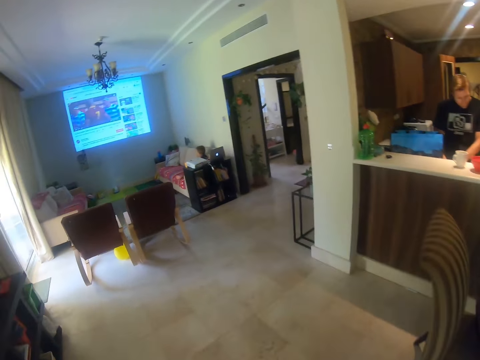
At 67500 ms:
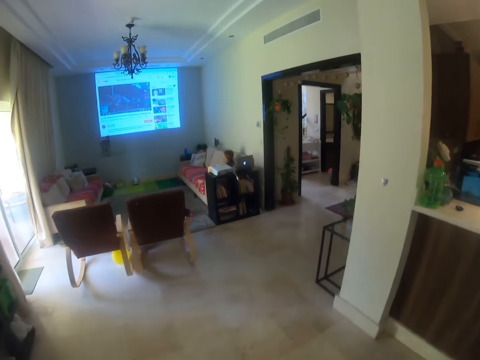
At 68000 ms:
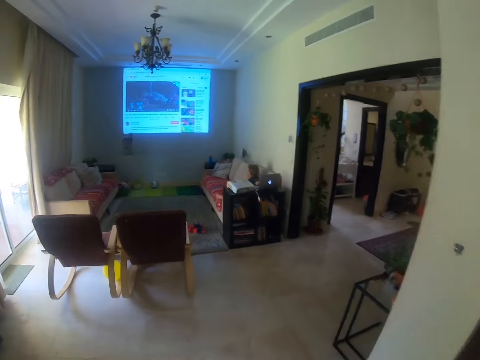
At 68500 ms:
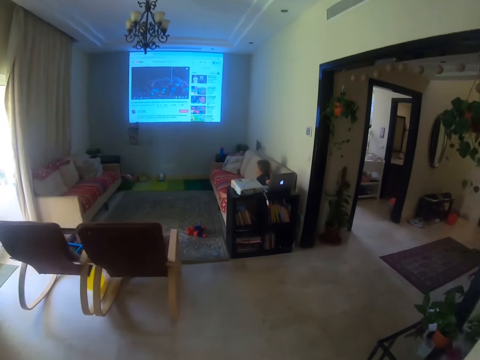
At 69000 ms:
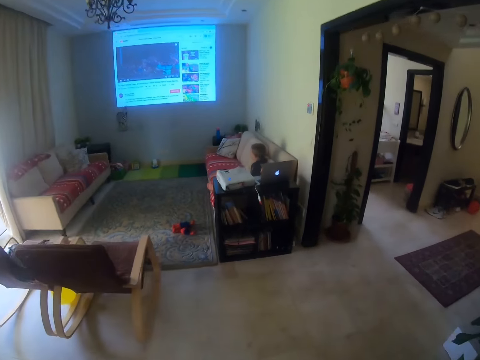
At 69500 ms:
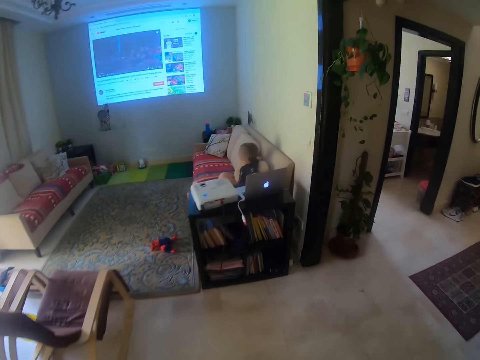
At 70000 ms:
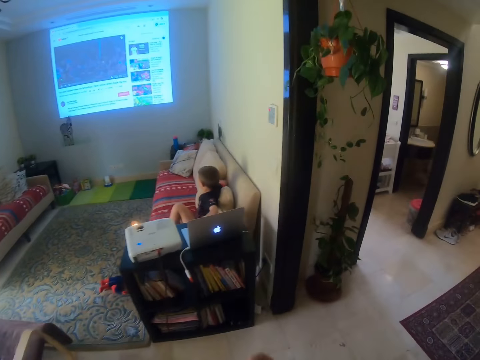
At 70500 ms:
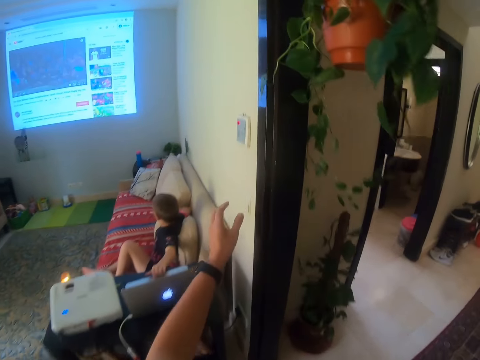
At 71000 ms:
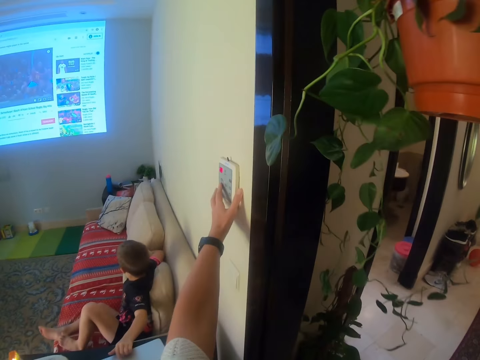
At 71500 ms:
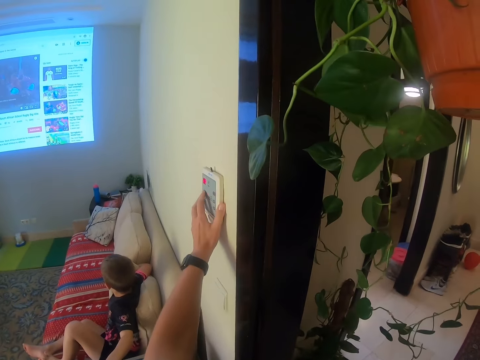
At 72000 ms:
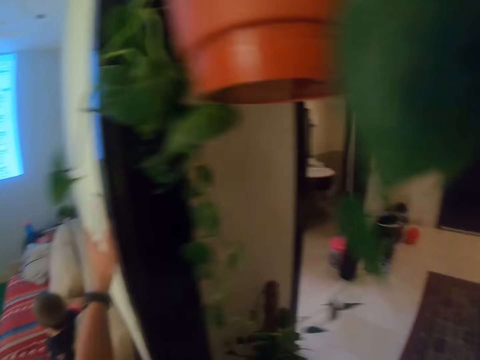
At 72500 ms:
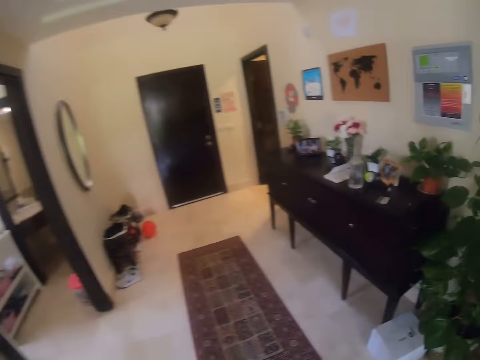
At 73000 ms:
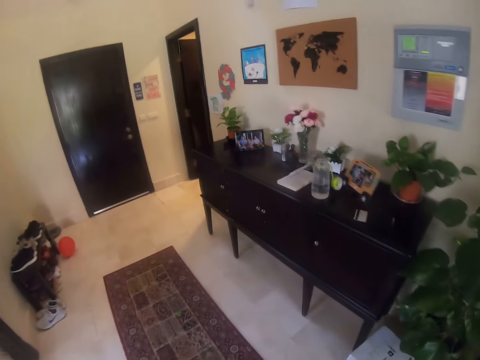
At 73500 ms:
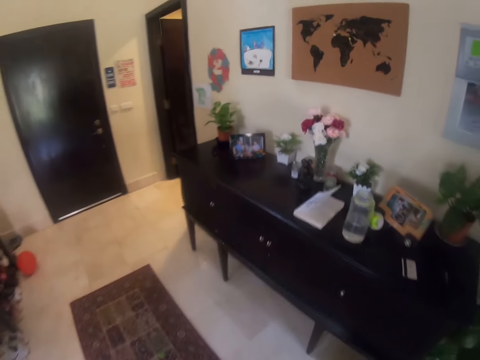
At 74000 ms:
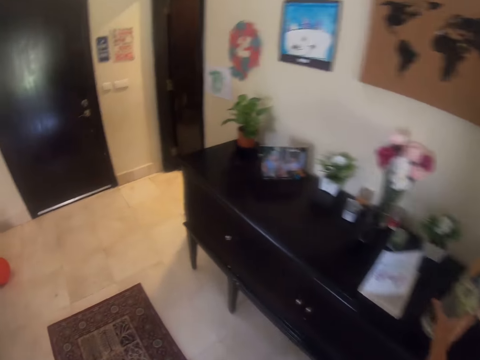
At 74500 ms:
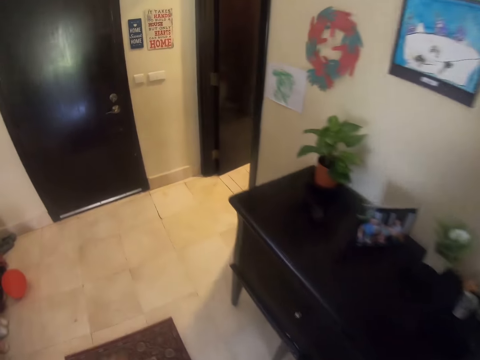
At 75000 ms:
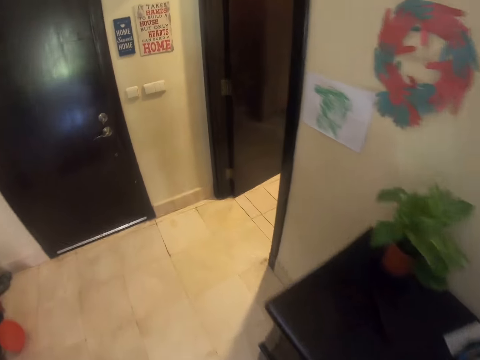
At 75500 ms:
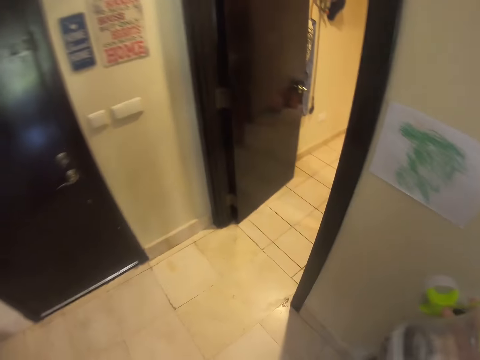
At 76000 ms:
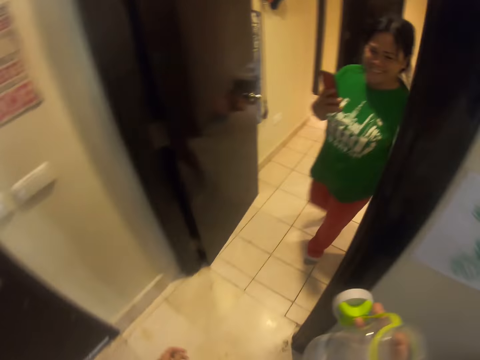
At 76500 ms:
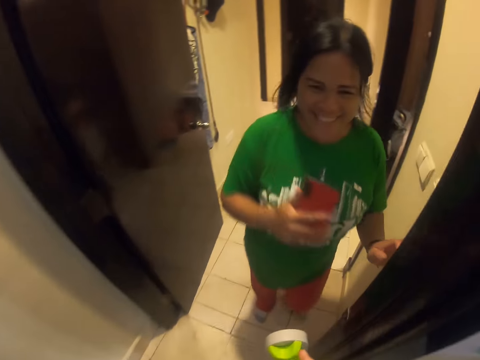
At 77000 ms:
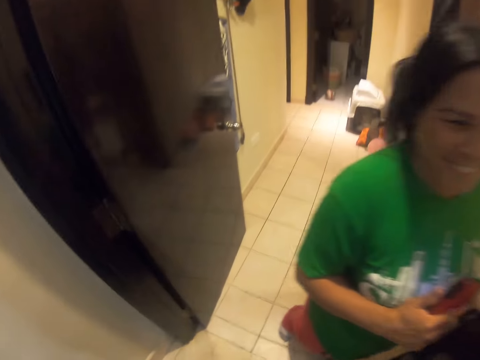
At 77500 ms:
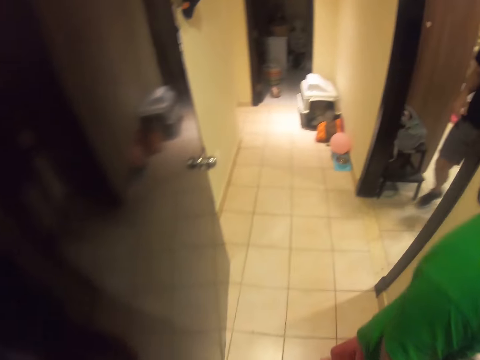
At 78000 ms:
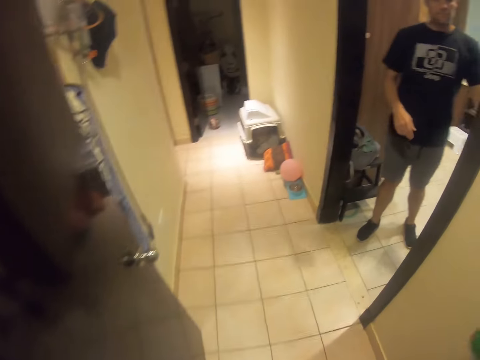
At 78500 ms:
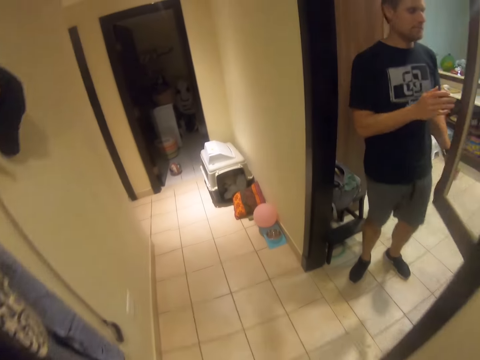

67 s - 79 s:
The camera wearer touches the socket. They press something. They walk around. They pick up a bottle. They walk around. A woman converses with the camera wearer. The camera wearer walks around.

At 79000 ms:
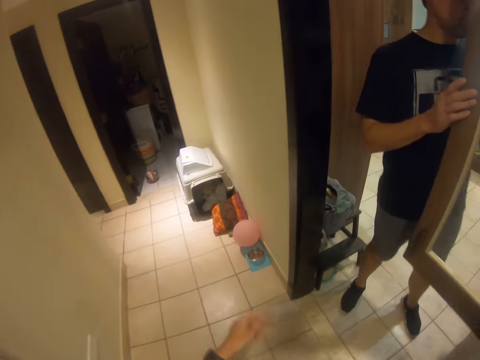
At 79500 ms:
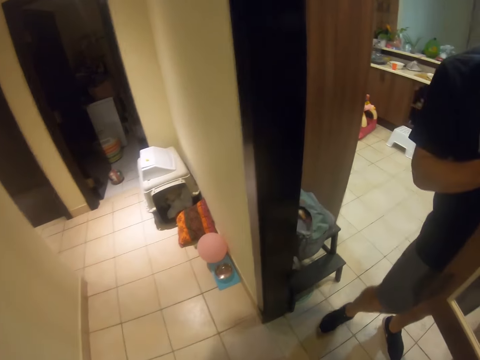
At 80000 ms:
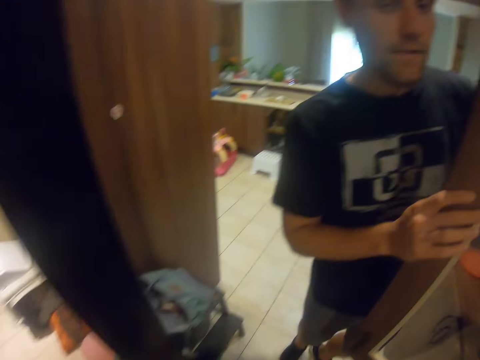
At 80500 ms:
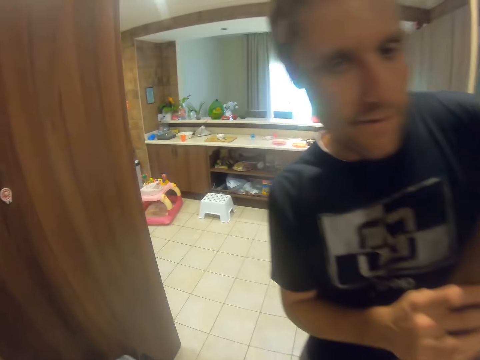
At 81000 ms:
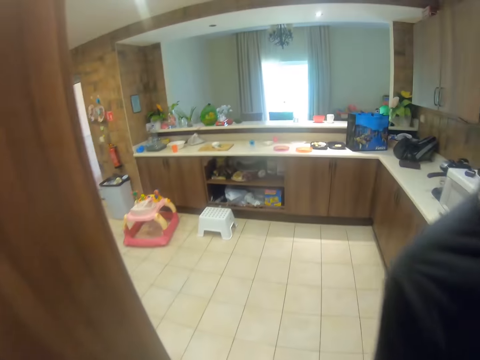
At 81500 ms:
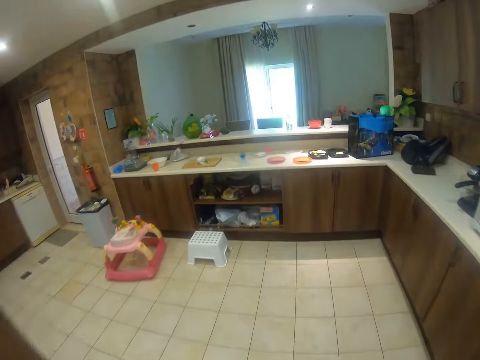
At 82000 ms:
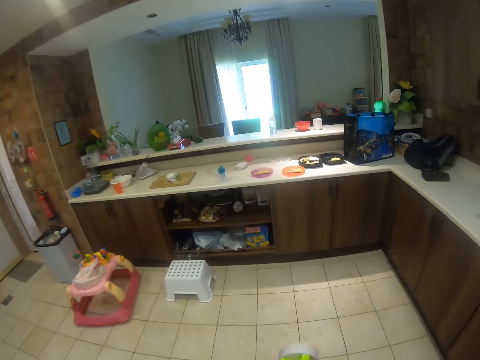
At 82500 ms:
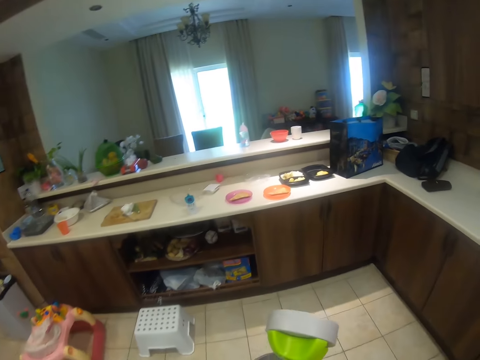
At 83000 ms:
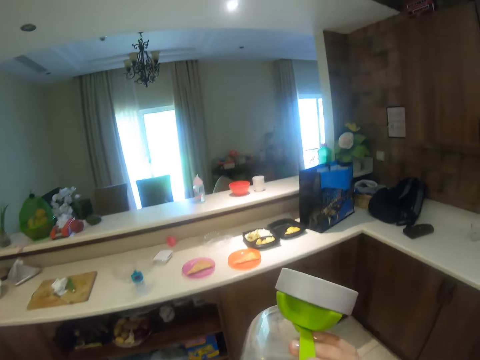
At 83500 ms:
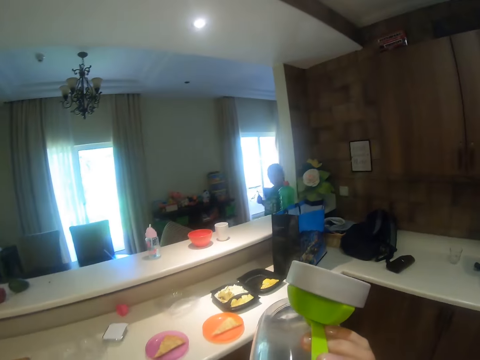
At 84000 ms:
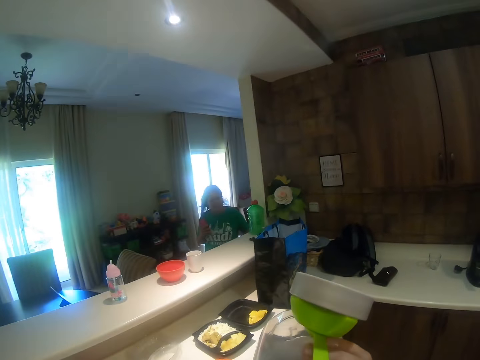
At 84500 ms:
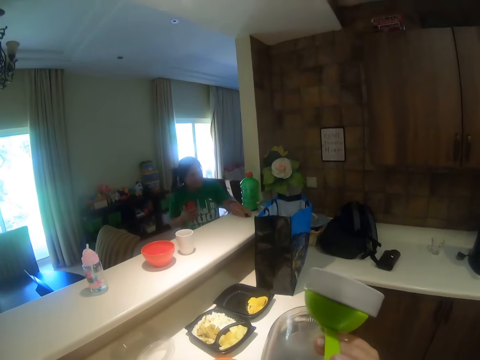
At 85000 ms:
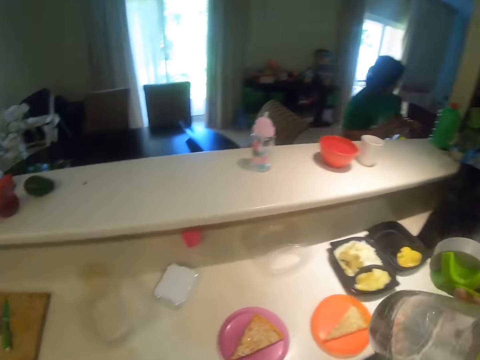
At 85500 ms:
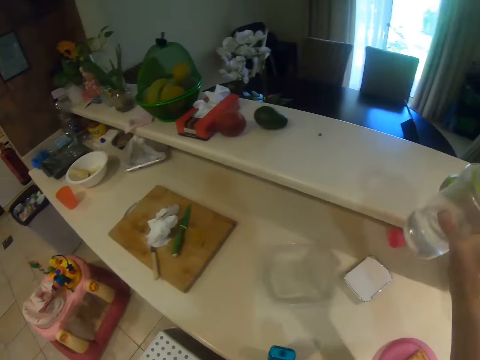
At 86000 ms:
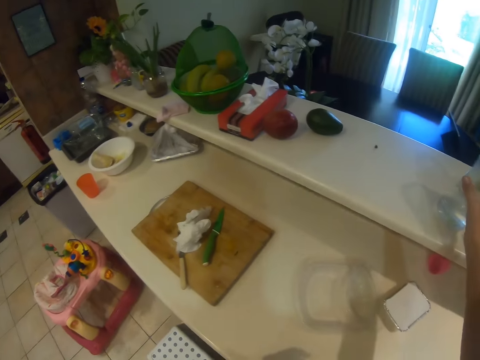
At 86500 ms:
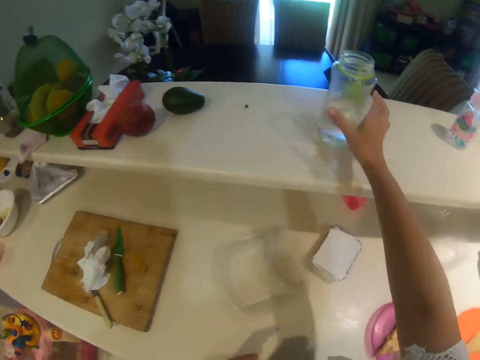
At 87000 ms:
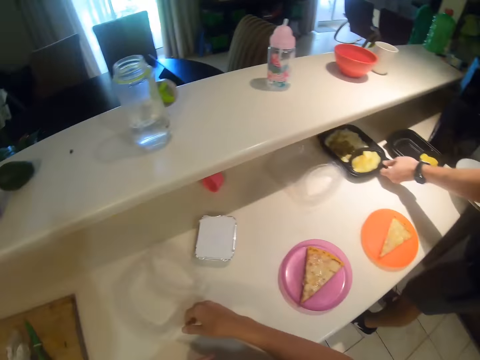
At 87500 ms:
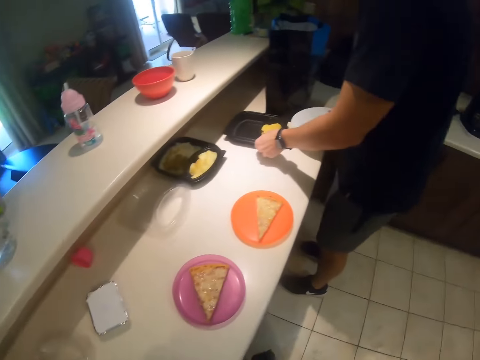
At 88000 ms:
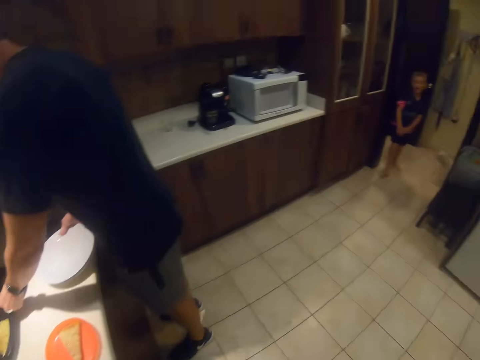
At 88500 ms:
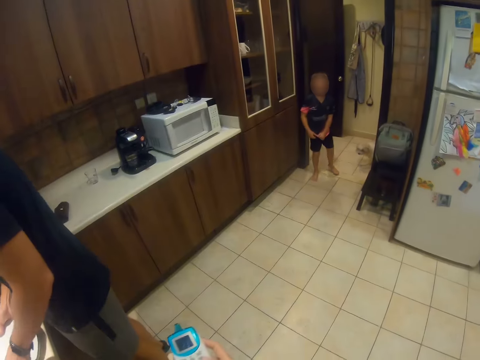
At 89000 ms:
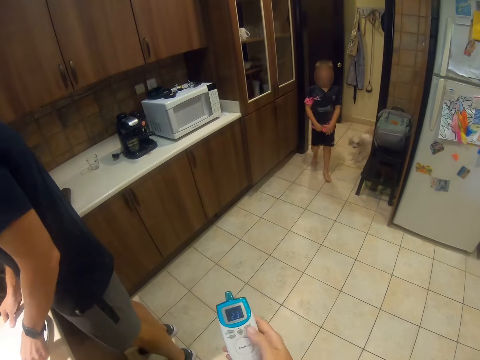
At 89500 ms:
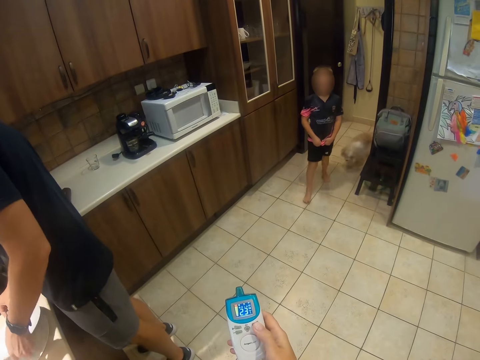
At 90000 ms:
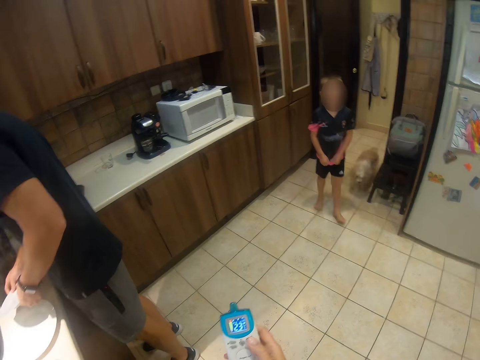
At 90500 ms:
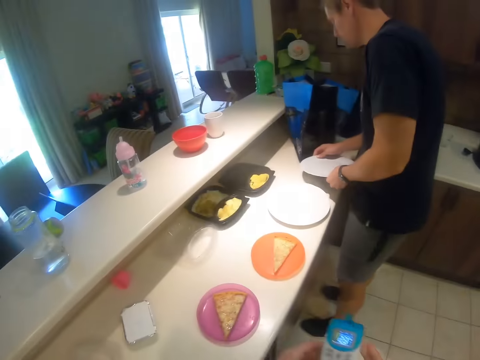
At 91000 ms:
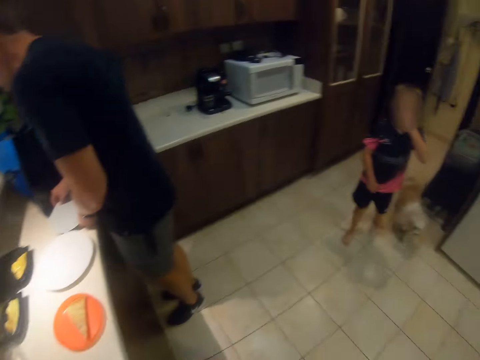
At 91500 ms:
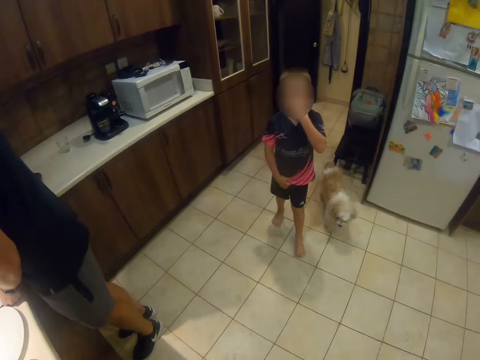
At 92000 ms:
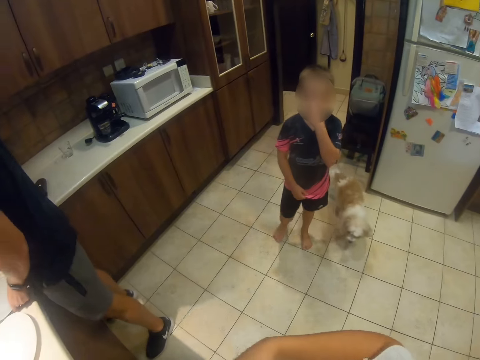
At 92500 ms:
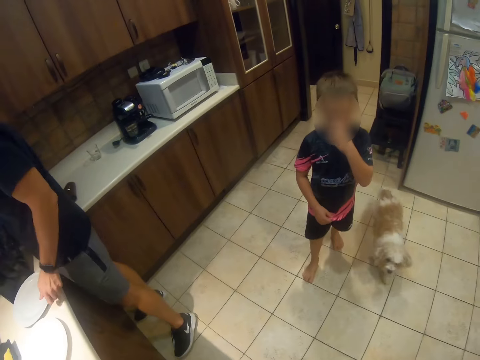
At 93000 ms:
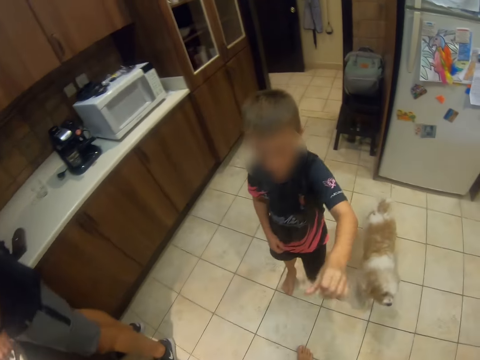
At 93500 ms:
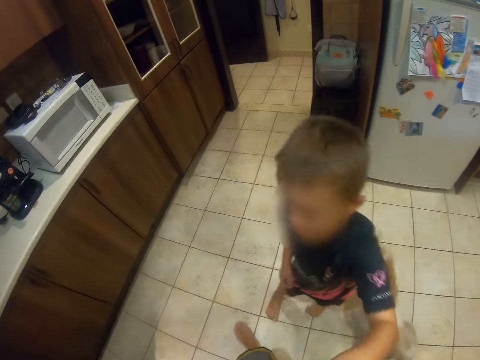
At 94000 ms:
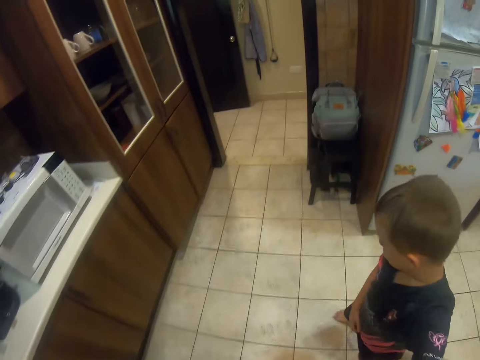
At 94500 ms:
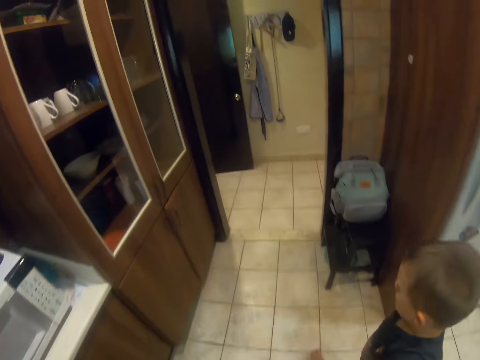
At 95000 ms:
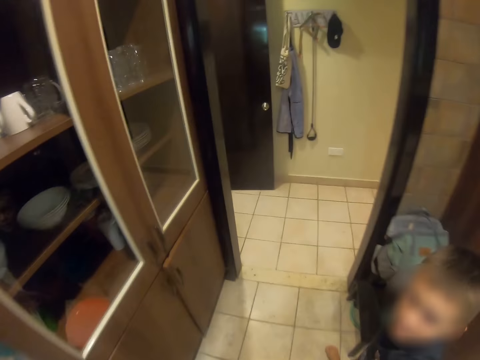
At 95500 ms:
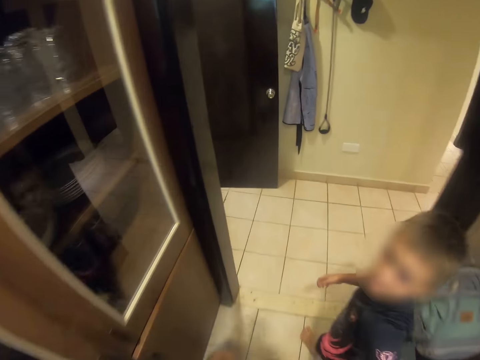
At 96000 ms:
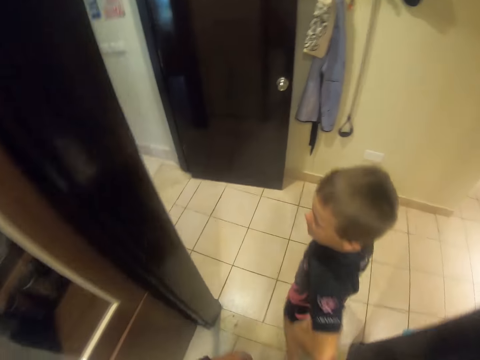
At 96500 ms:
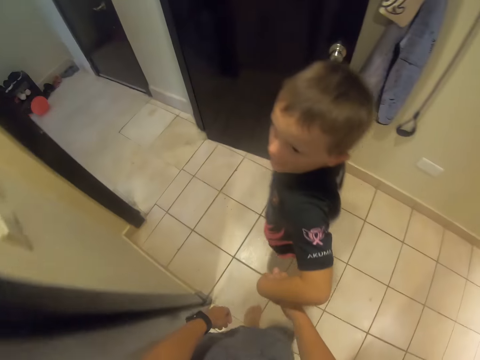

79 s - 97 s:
The camera wearer talks. They look at a man. The man converses with the camera wearer. The camera wearer walks around. They talk. They place the bottle on the table. They look around. They operate a toy phone. A person walks. The camera wearer looks around. They converse with a boy. They walk around.
